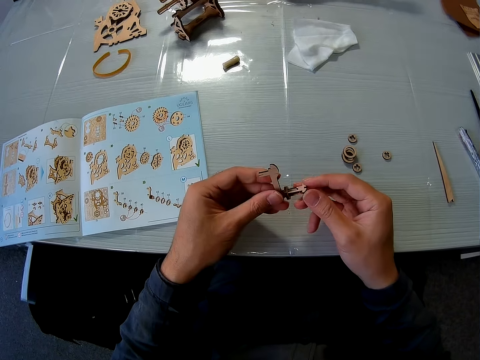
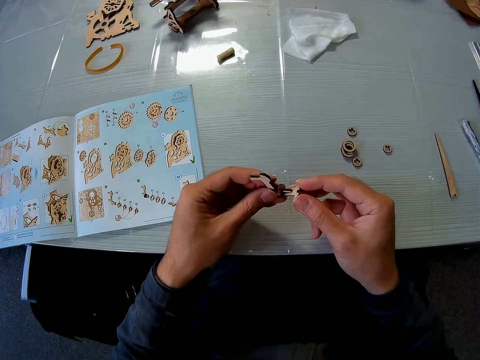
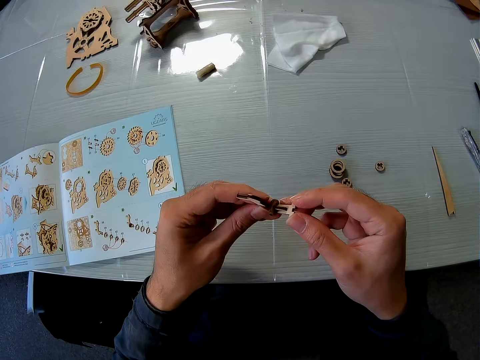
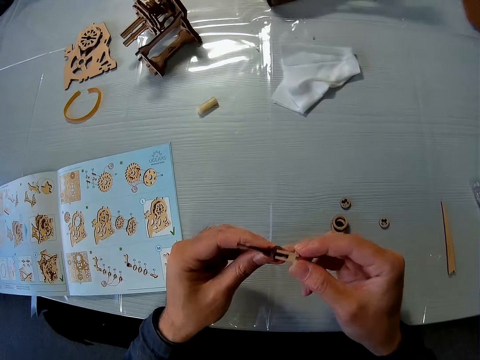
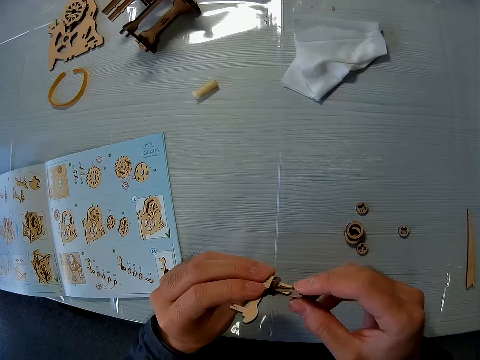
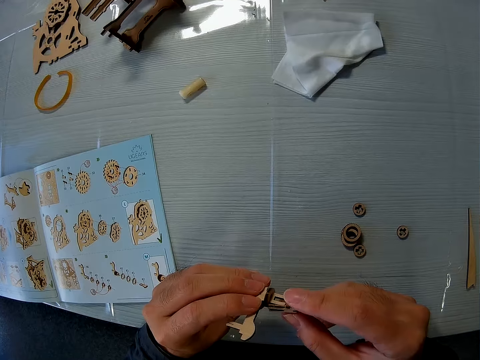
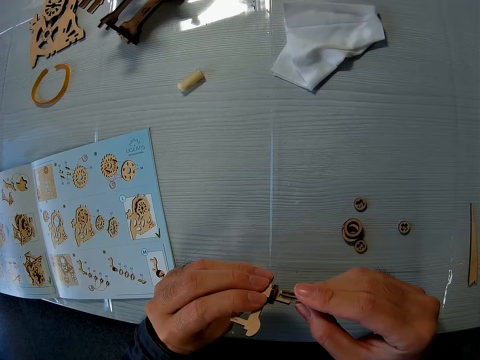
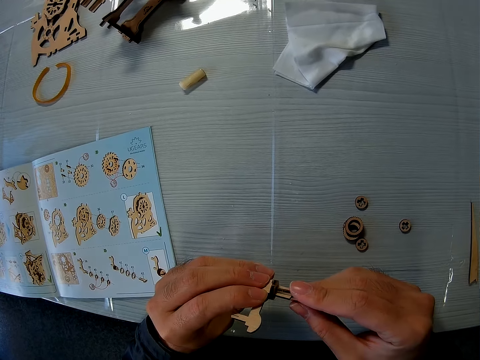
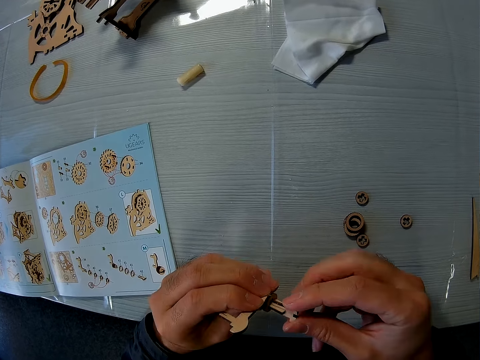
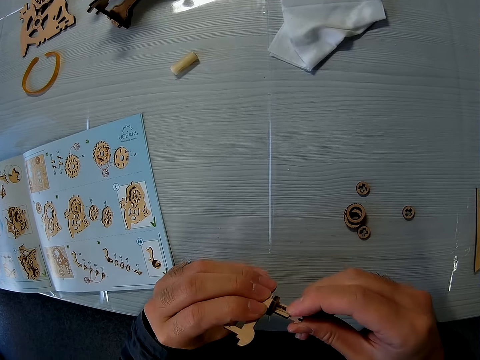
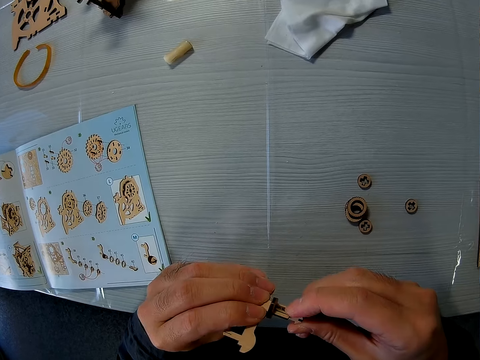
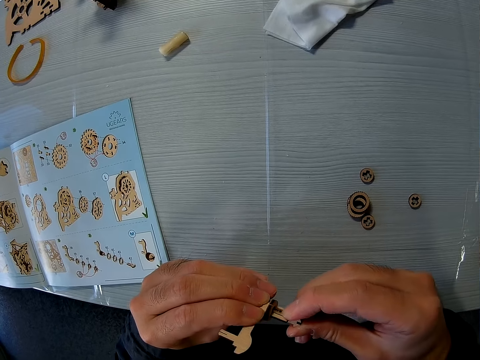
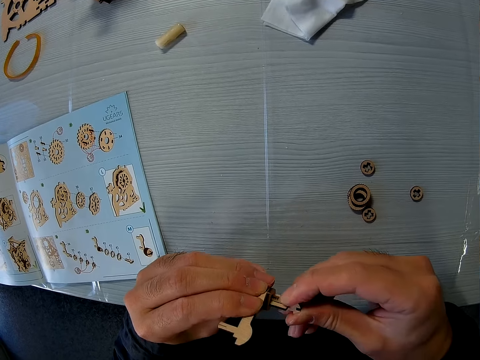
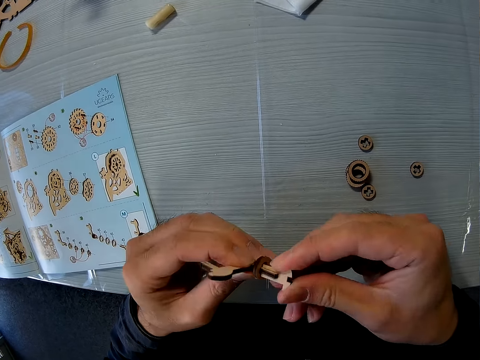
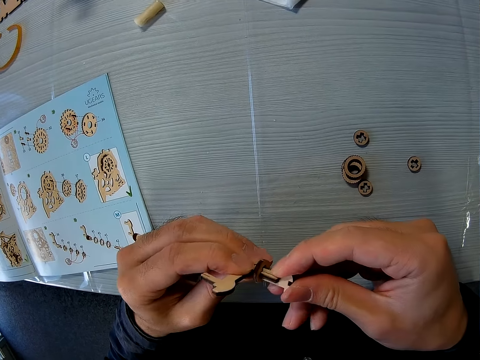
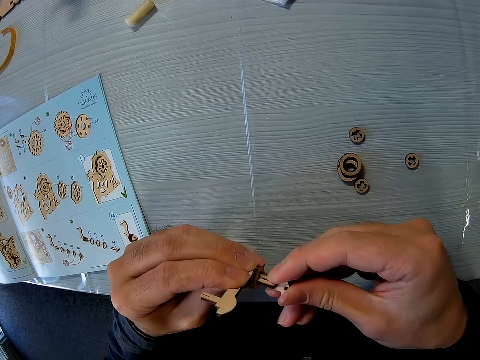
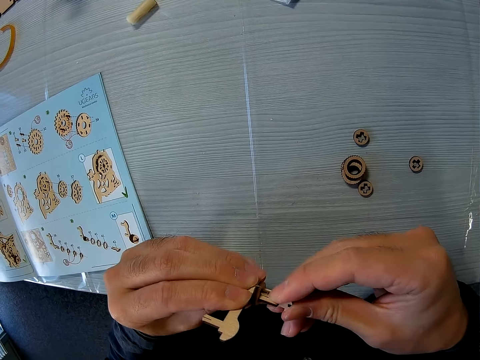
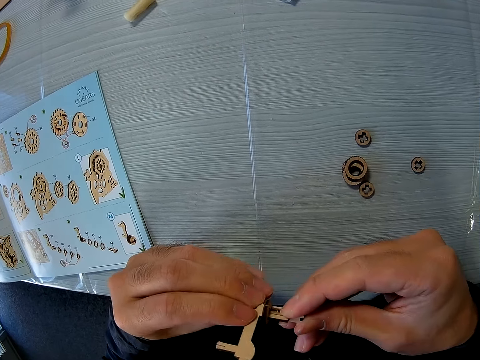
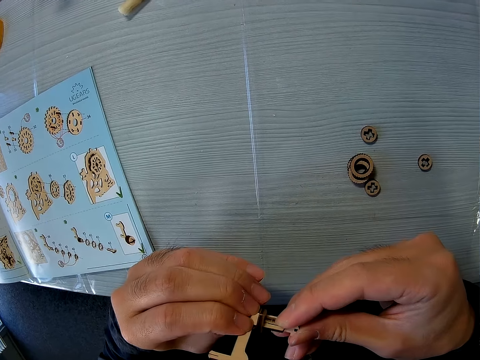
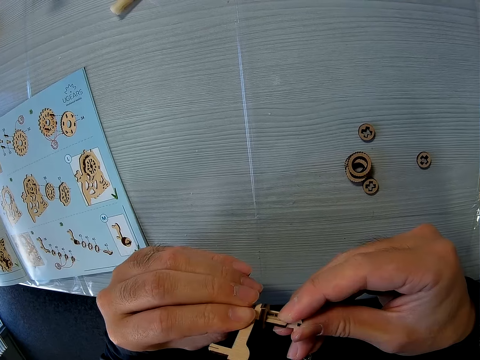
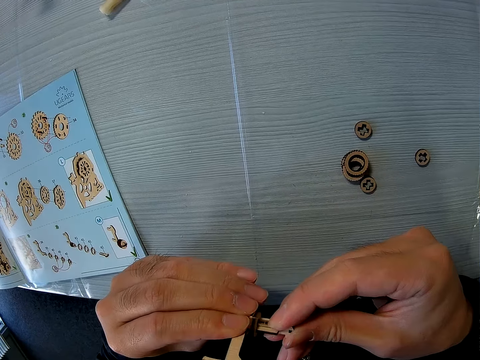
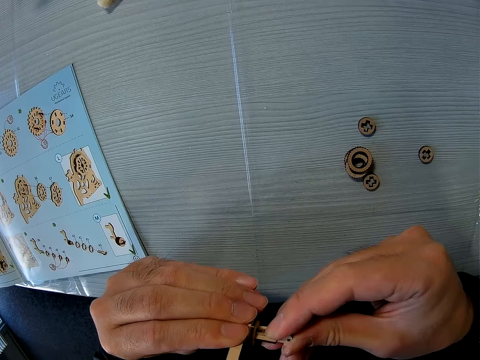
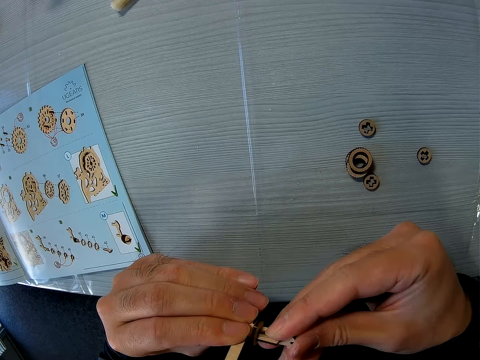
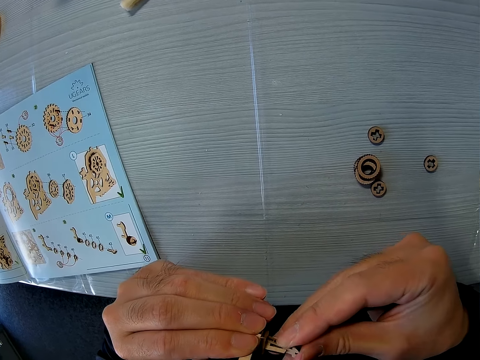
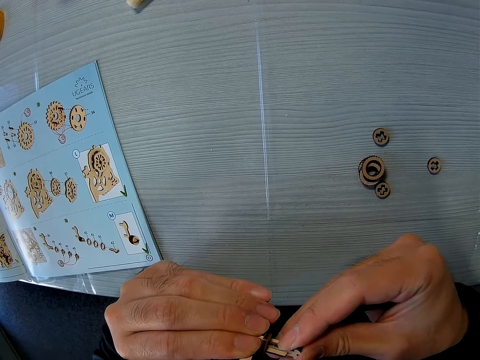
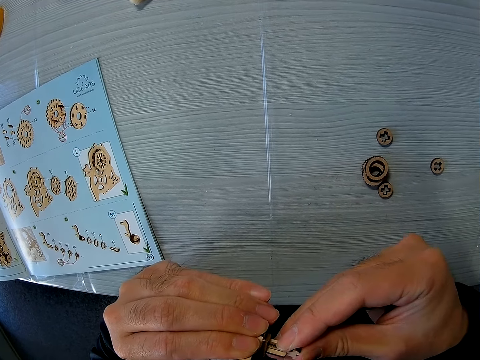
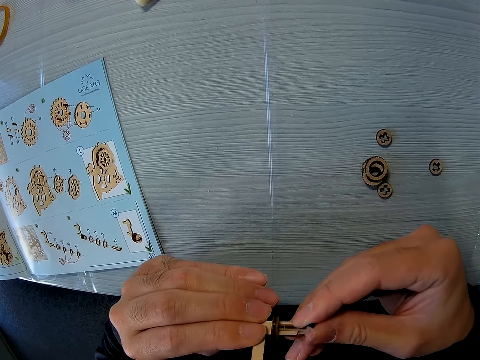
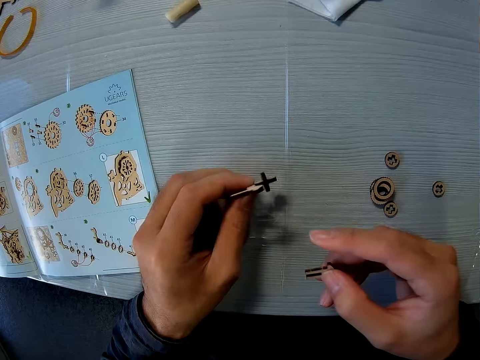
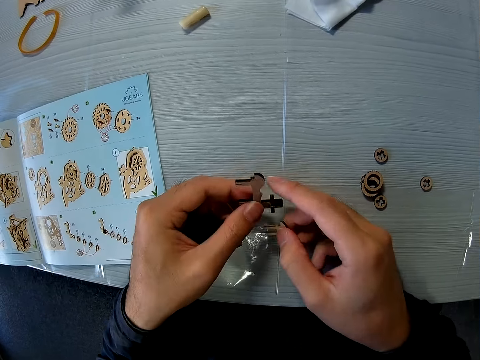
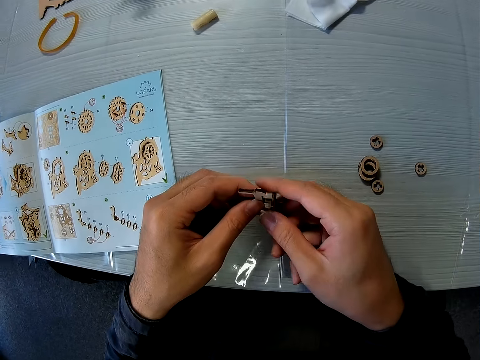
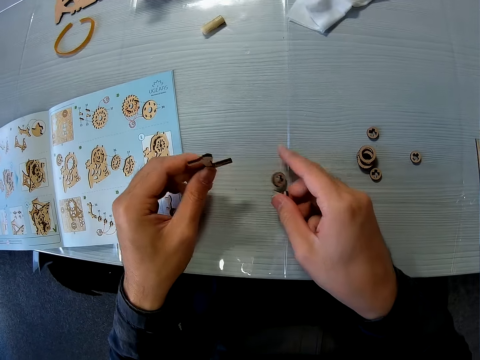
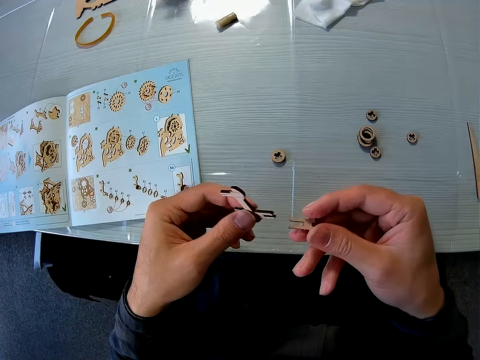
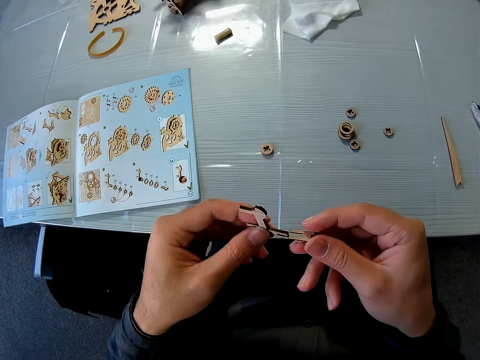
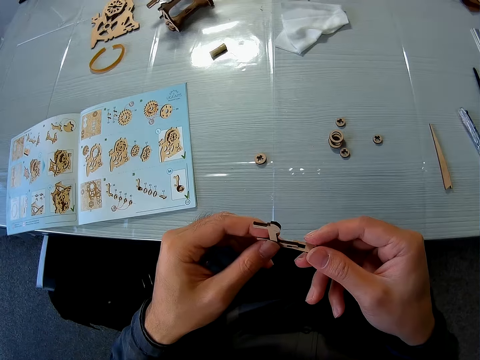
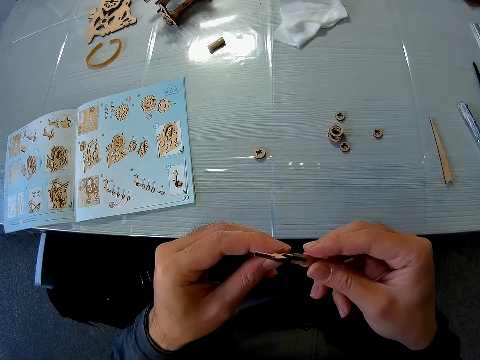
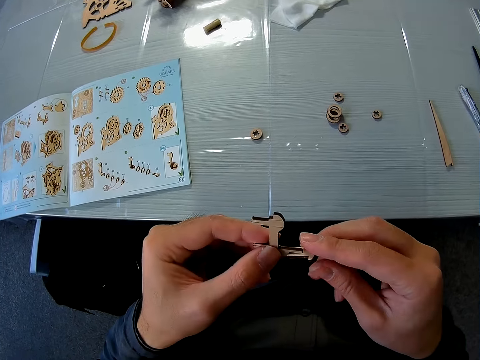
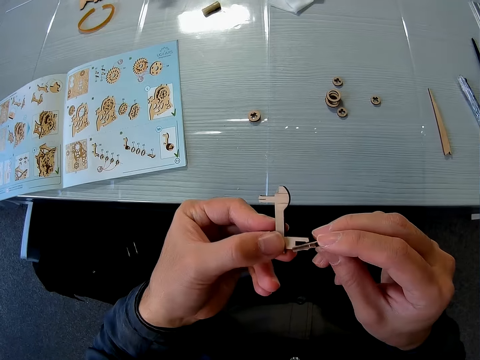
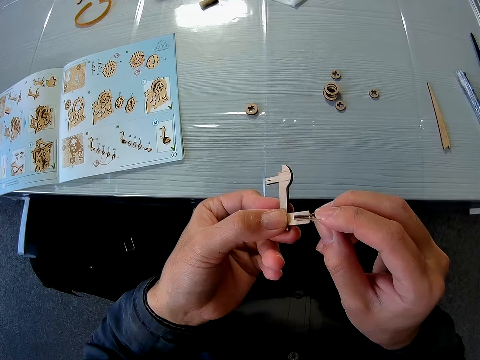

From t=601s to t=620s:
The camera wearer removes a puzzle piece. They remove another puzzle piece and drop the puzzle piece. They insert the puzzle piece.

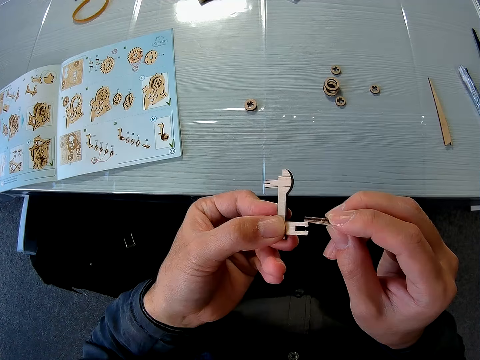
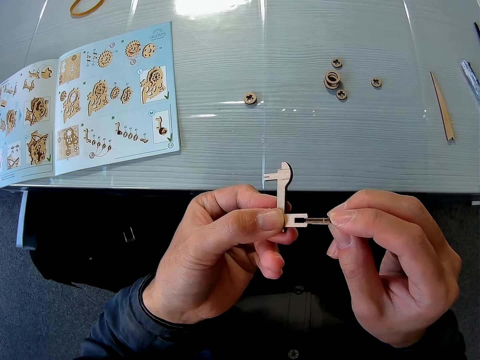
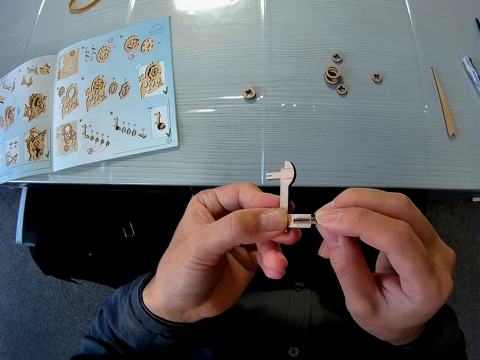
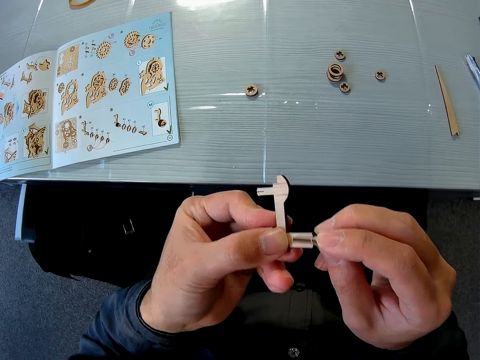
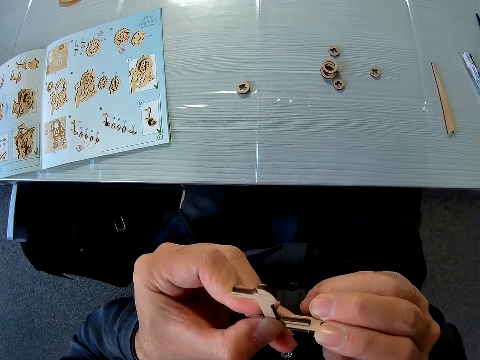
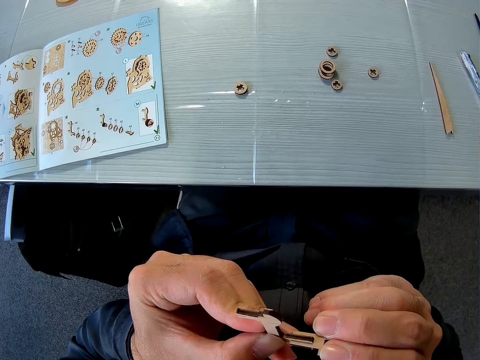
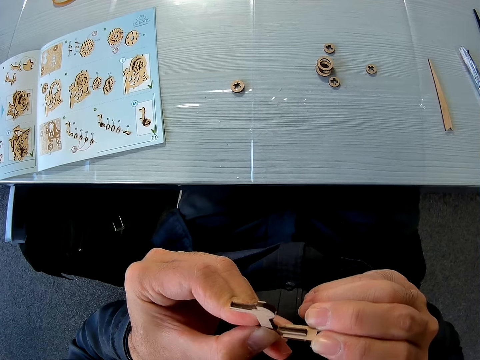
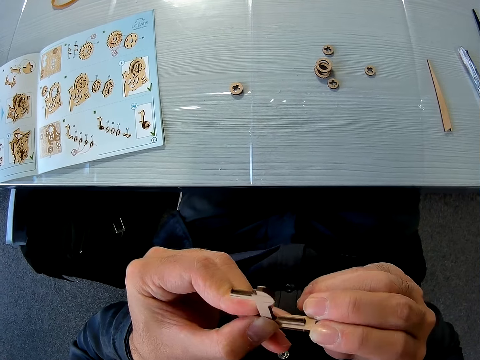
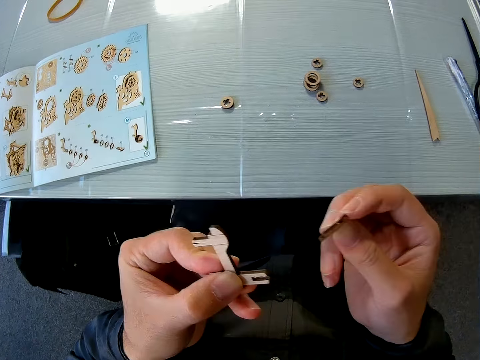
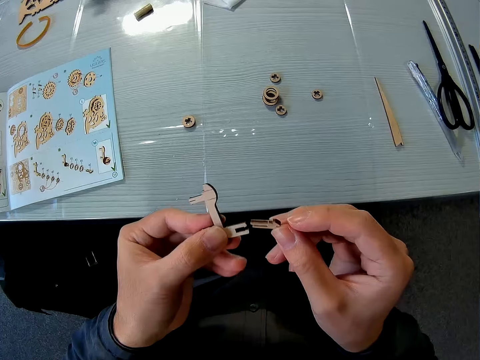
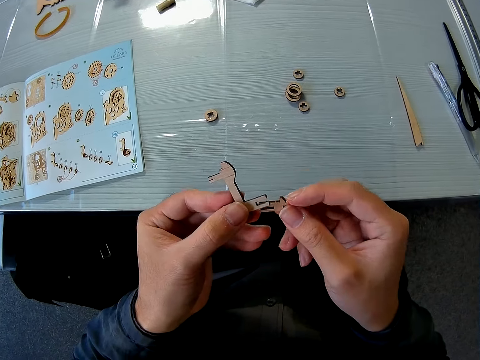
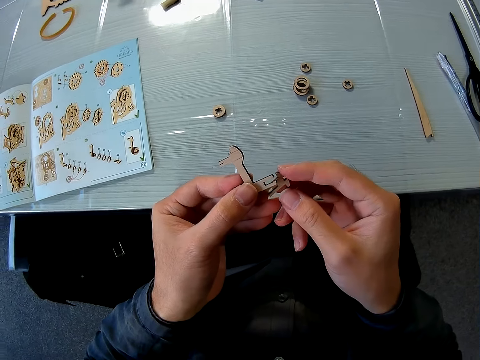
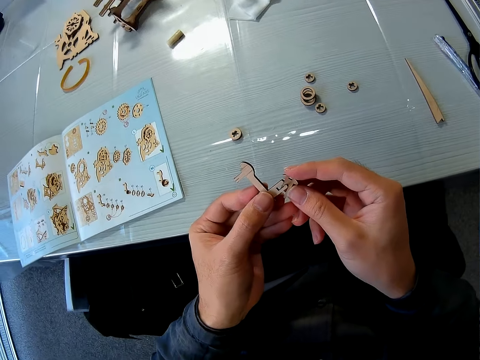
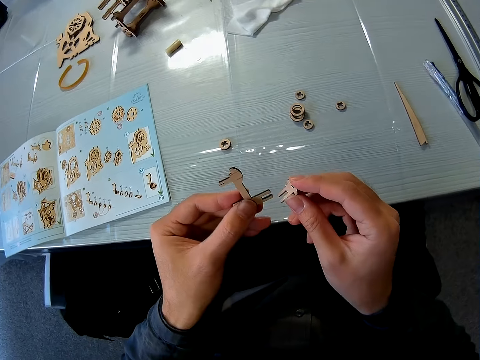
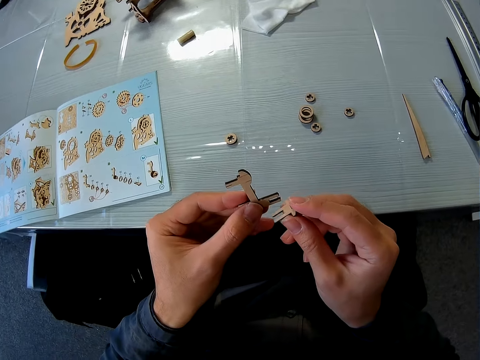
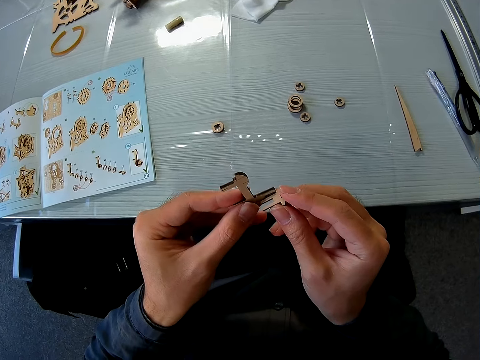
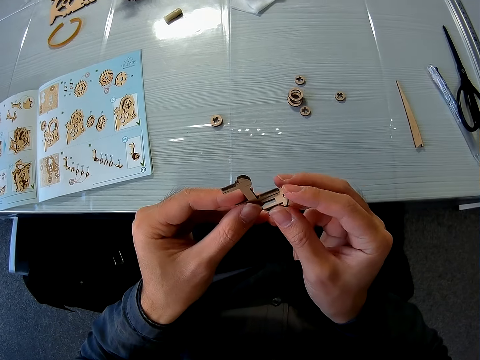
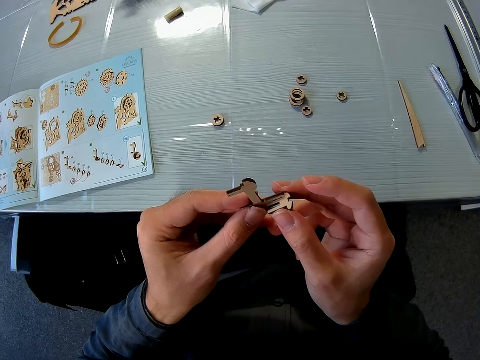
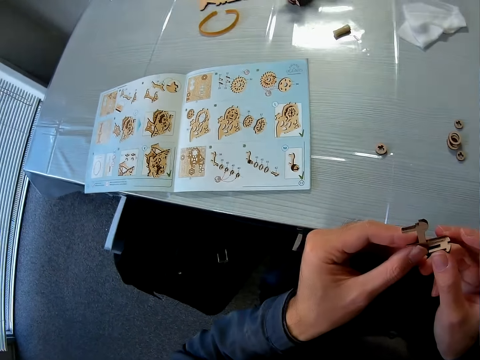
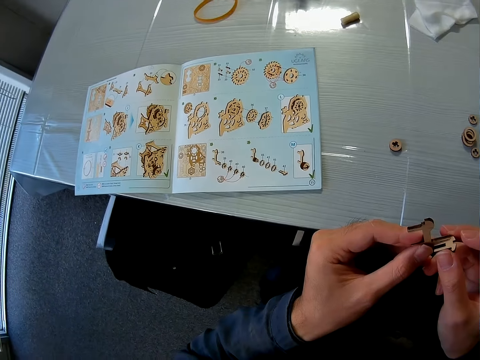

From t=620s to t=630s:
The camera wearer removes the puzzle piece. They dismantle the puzzle piece and assemble the puzzle piece.
